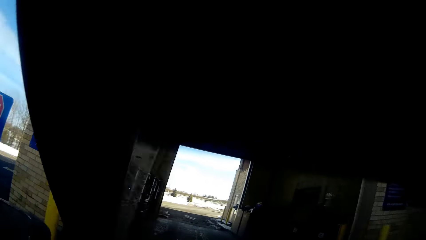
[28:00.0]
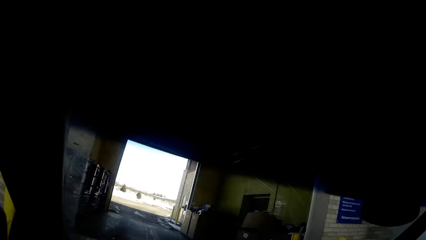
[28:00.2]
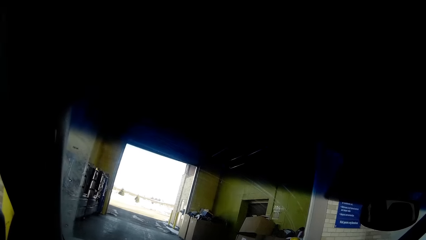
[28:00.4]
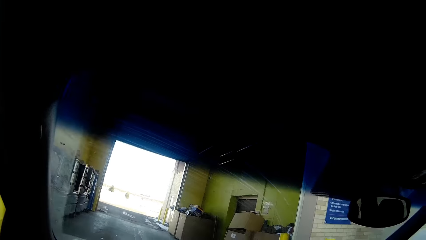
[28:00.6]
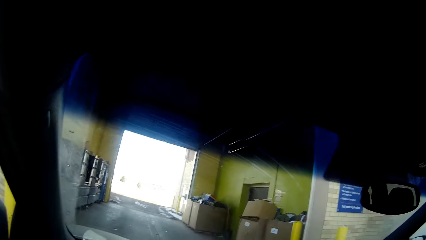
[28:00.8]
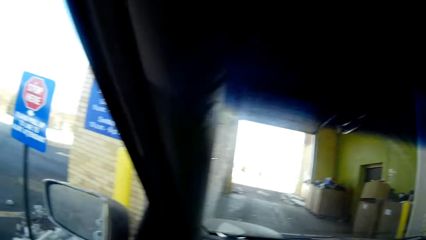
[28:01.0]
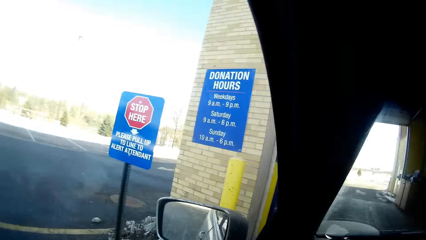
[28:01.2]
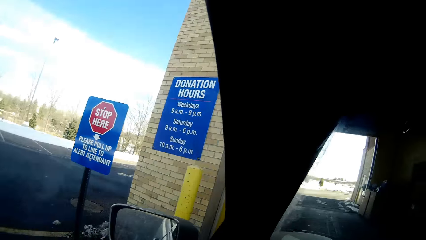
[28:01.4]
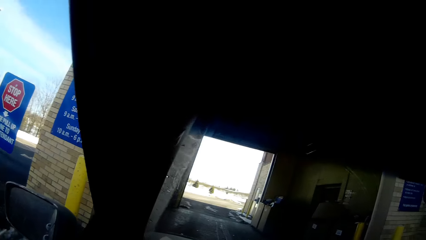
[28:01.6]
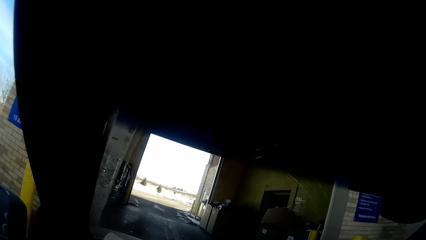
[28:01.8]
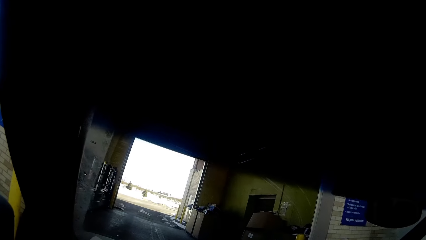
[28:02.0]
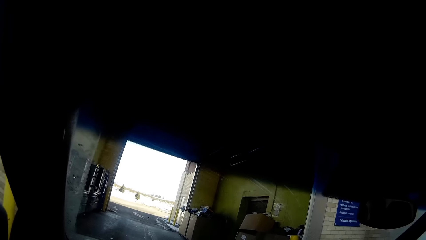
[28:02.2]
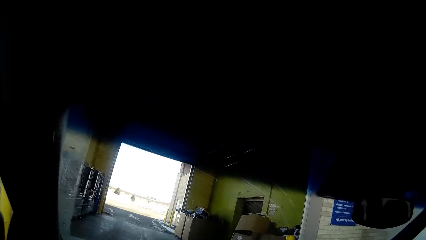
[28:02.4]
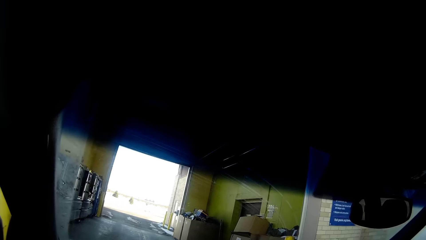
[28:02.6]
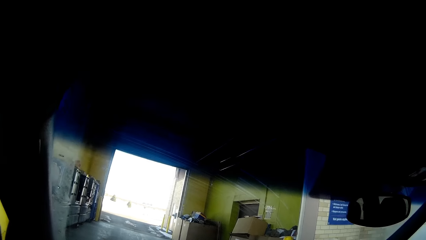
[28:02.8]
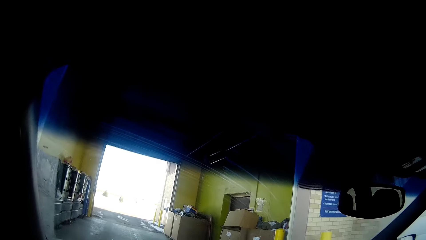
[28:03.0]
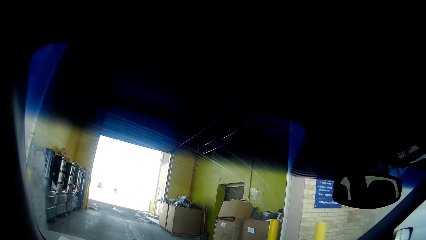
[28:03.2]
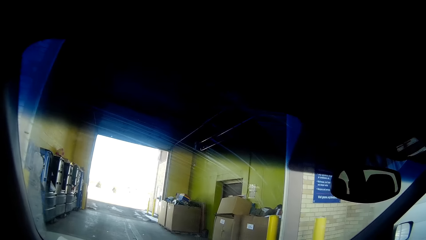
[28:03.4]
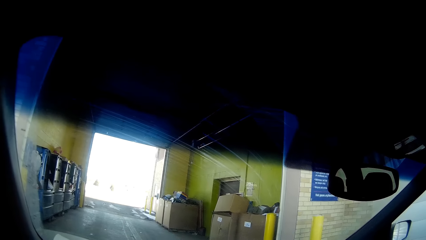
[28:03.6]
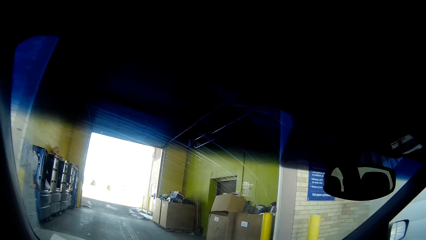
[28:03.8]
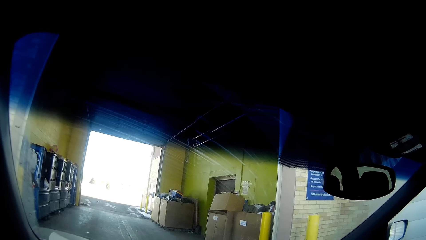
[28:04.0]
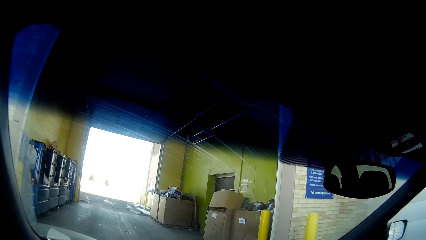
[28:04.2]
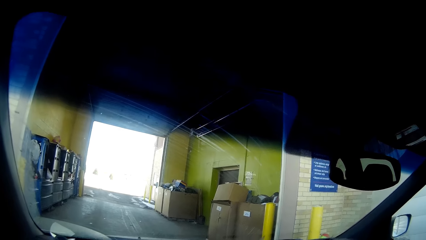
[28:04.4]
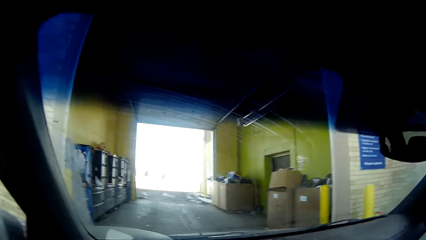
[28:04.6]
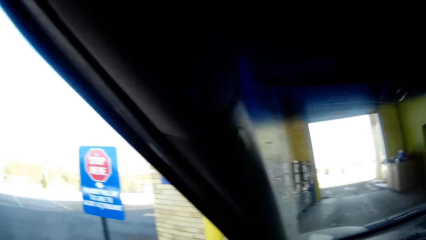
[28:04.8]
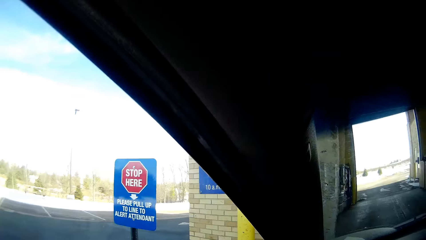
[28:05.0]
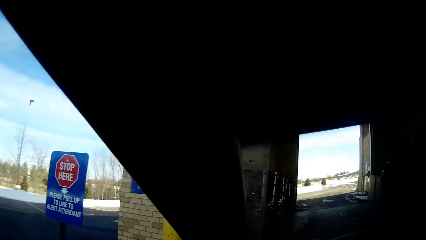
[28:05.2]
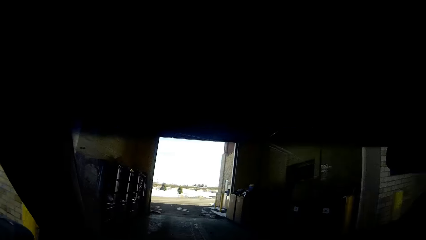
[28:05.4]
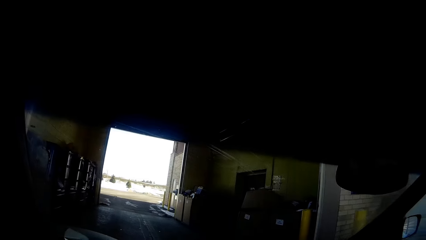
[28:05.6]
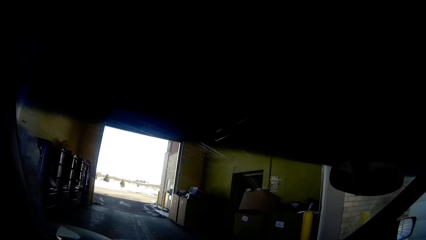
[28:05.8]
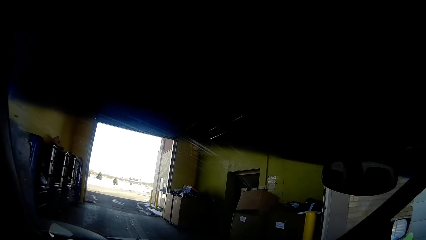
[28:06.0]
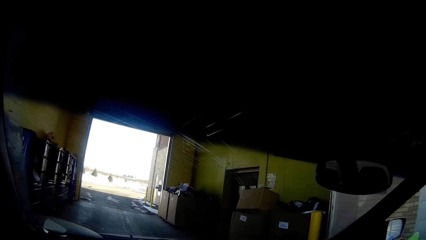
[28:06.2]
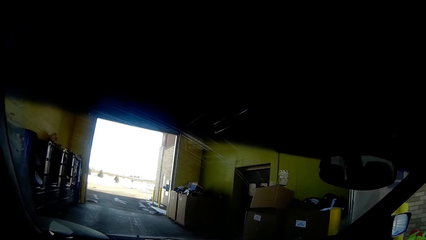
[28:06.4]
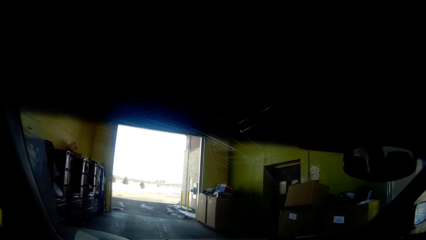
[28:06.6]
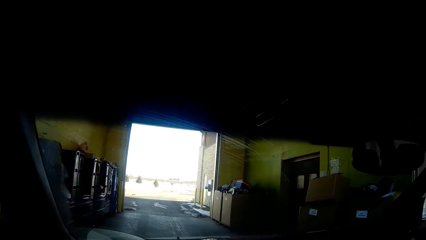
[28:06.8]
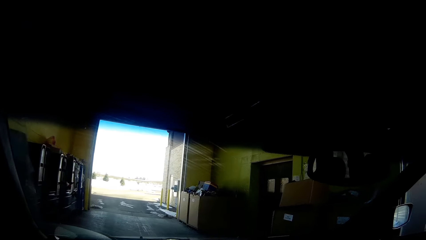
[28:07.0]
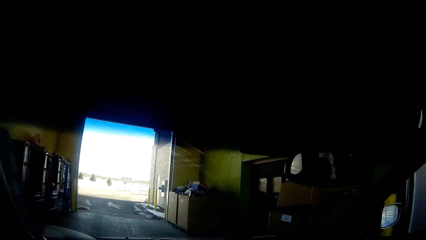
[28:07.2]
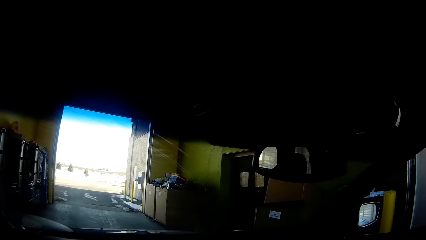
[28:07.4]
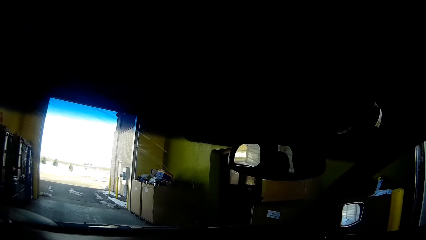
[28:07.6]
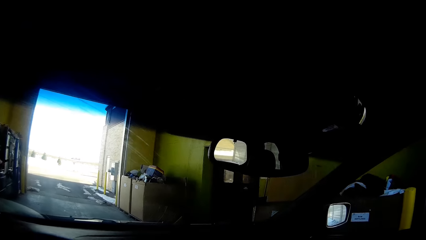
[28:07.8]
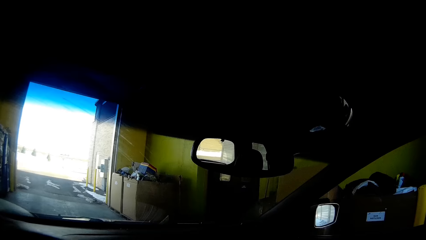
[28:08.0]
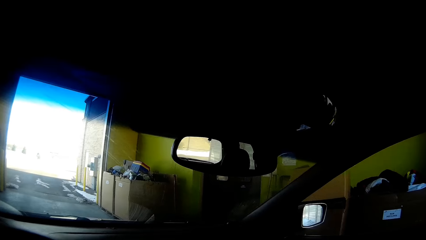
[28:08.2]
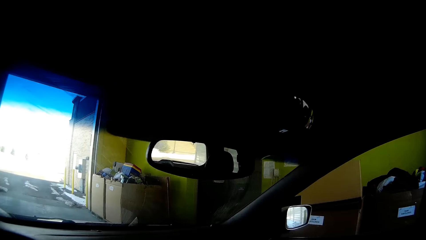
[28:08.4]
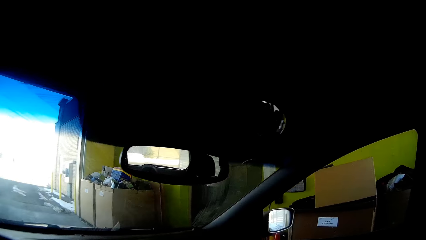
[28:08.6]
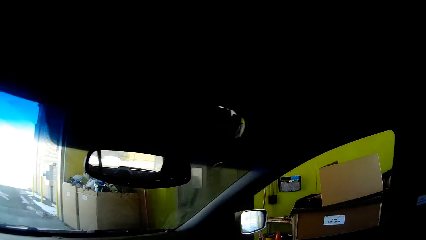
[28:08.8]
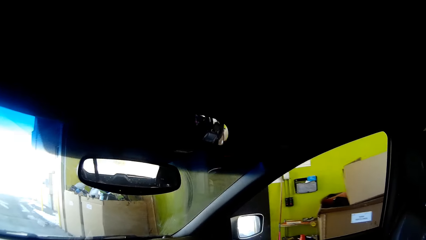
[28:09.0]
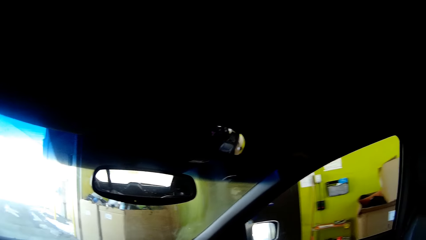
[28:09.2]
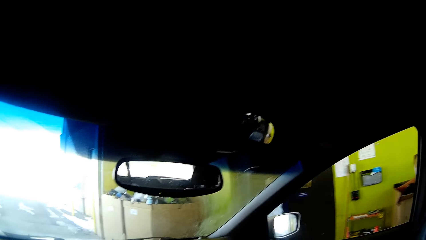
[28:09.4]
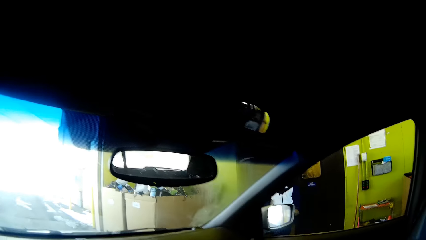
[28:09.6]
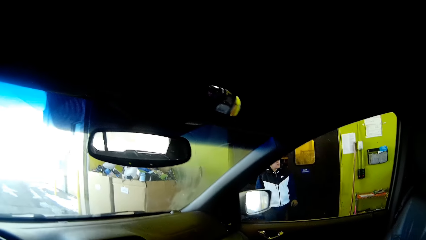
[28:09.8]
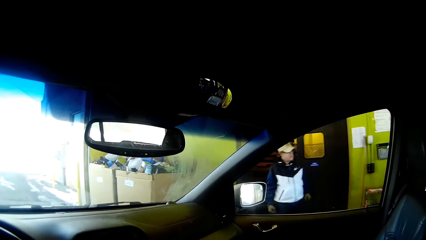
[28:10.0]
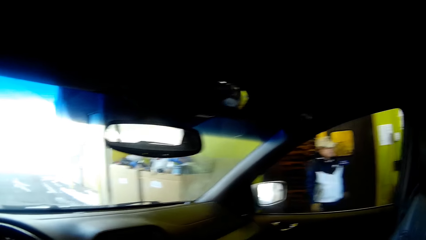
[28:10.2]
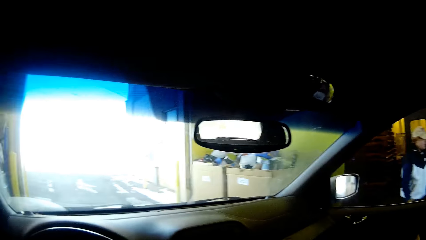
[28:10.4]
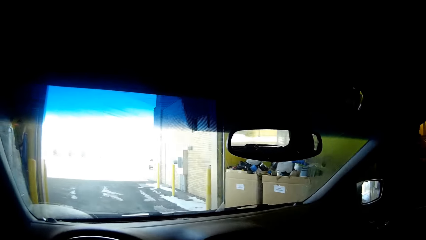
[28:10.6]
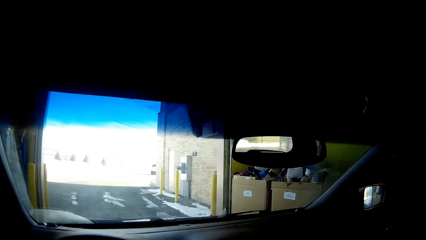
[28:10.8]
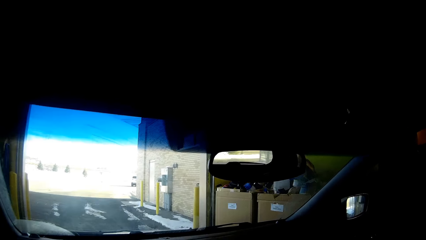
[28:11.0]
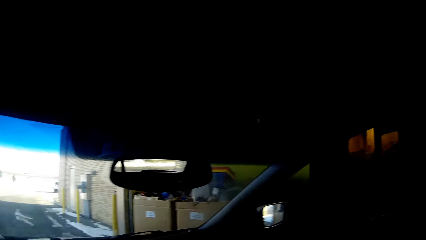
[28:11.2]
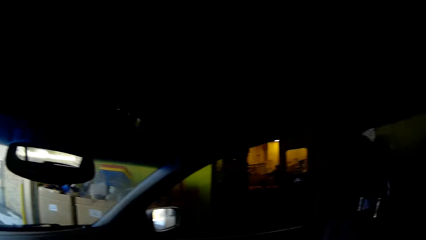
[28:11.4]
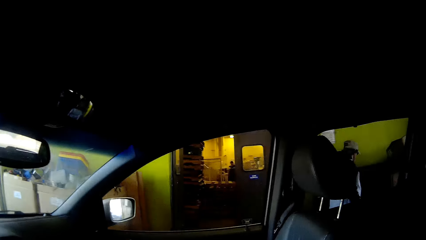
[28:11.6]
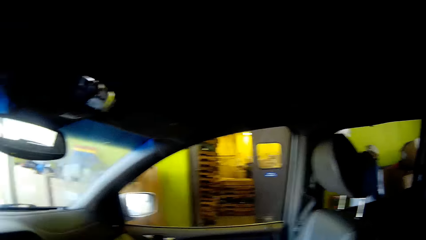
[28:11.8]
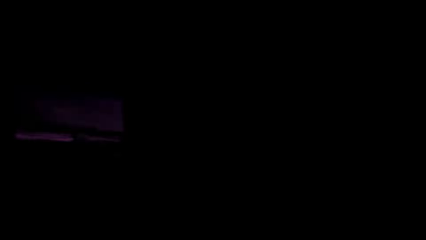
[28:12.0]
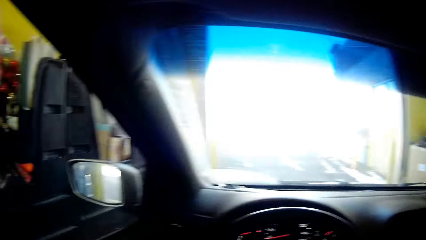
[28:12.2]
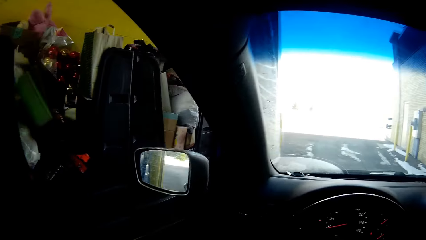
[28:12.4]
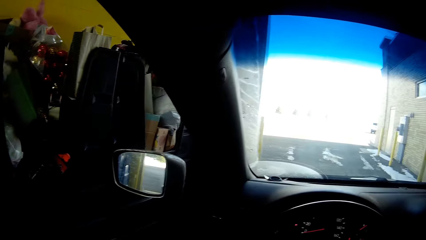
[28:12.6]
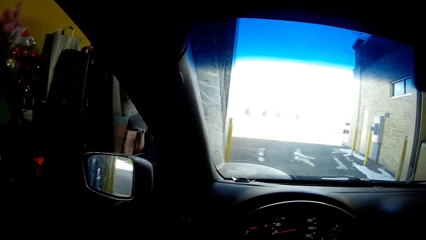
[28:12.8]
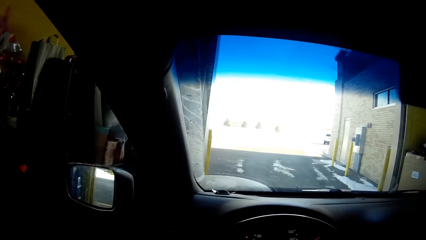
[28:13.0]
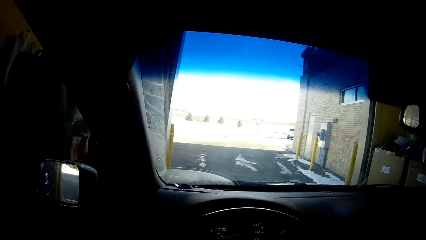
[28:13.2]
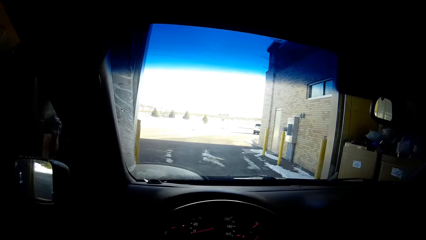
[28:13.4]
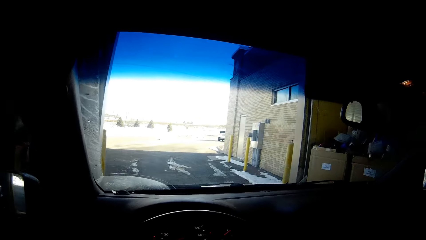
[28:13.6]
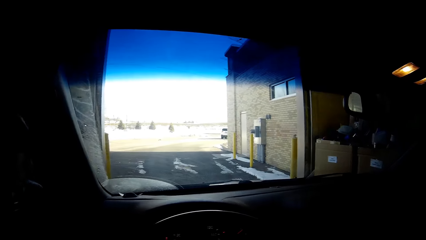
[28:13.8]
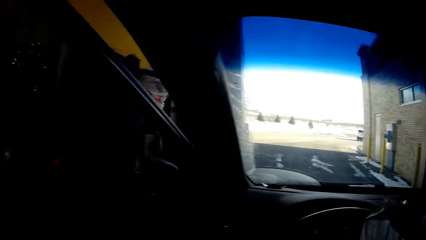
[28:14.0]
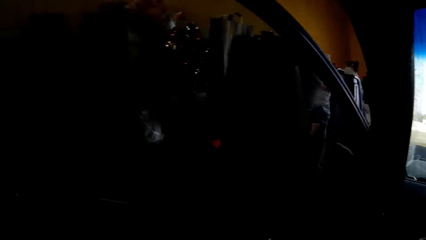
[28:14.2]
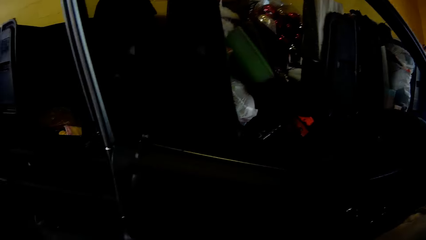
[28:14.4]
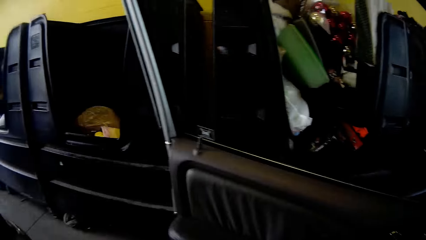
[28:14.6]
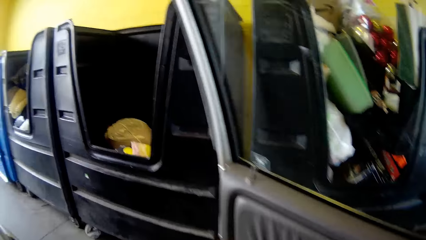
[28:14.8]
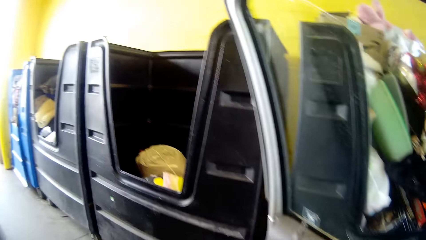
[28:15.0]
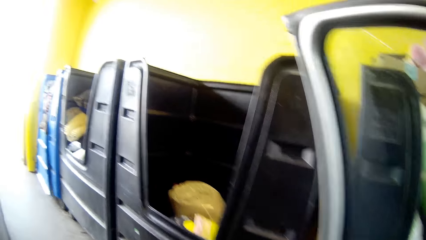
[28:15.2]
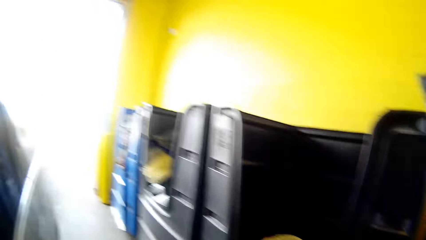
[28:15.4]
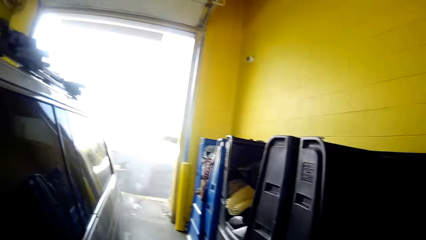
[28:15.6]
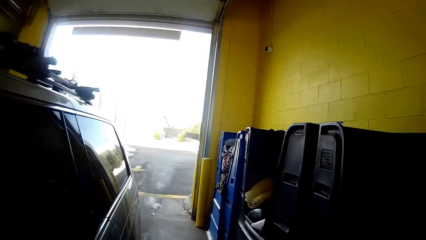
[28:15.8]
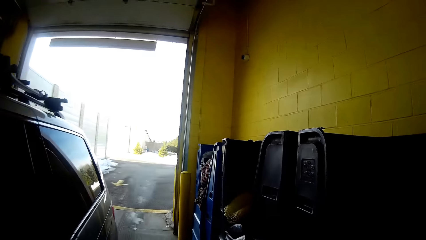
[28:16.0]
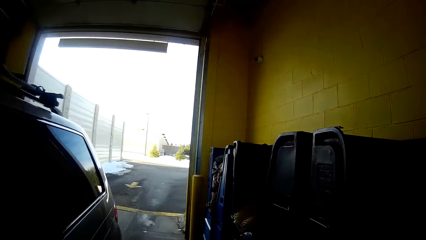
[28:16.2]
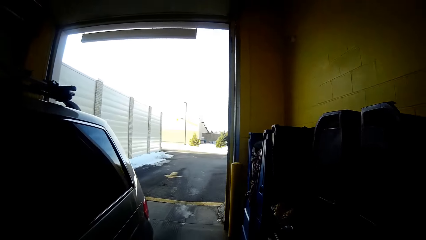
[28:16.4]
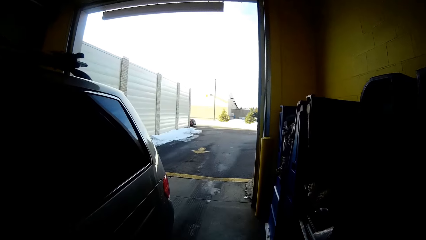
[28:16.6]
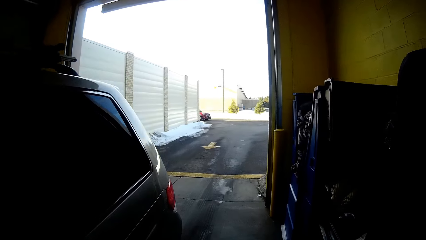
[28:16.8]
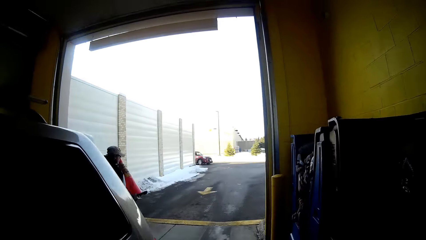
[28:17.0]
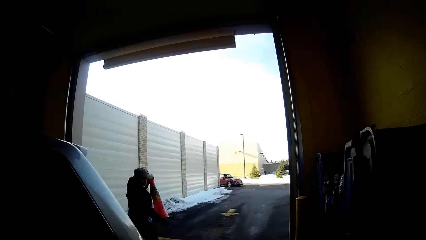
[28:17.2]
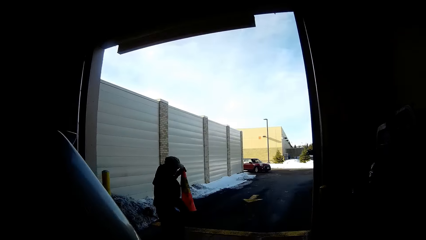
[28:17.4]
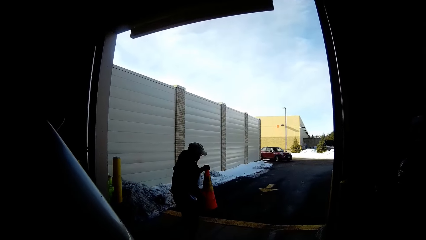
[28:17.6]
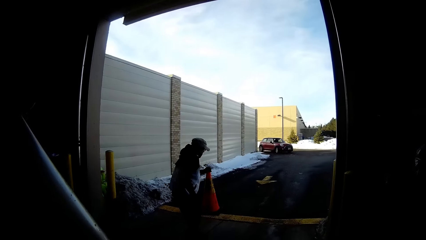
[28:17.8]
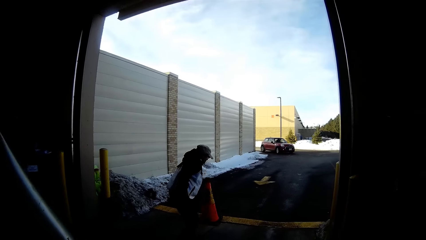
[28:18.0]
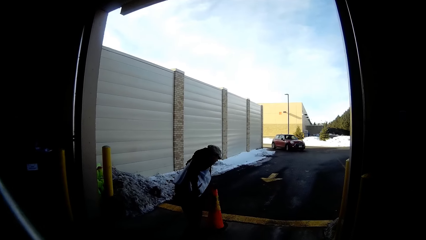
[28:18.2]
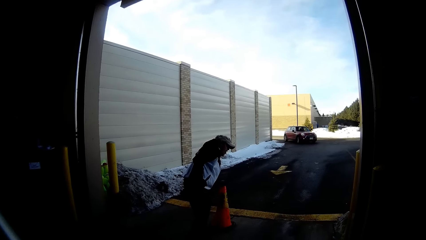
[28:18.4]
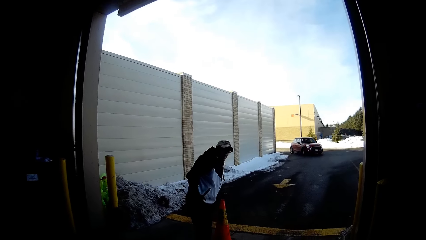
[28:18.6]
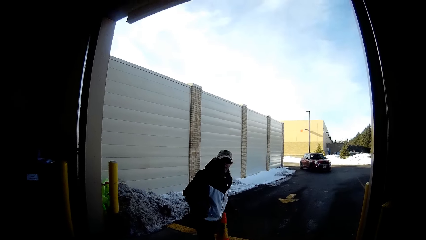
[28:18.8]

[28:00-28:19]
The camera wearer drives the car forward on the road. They are driving on a carwash. A man walks past the car. The camera wearer stops the car before the boxes. They look around. They stare at the windscreen. They look away from the windscreen. They alight the car and walk towards the man.
